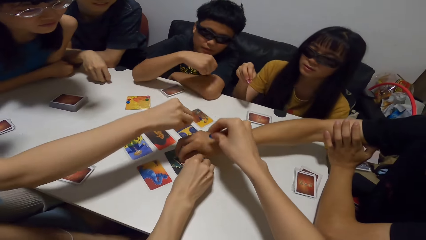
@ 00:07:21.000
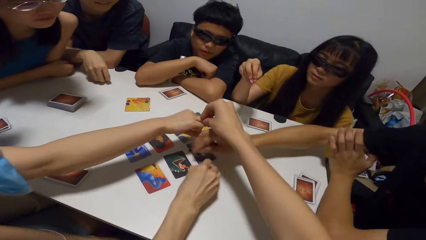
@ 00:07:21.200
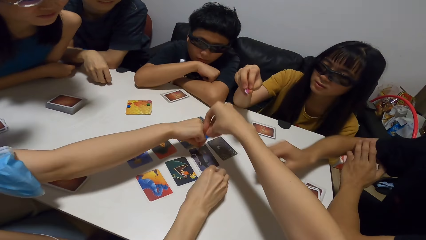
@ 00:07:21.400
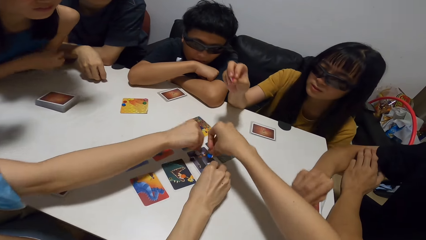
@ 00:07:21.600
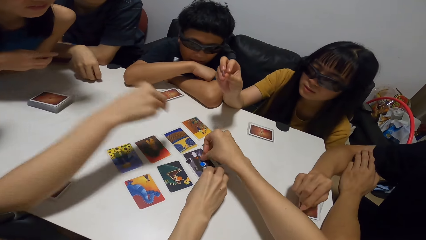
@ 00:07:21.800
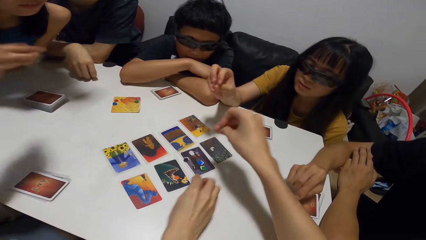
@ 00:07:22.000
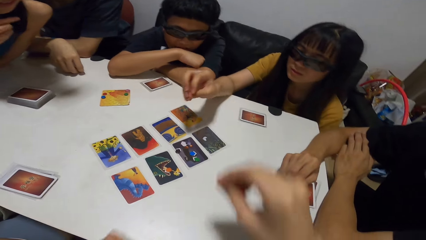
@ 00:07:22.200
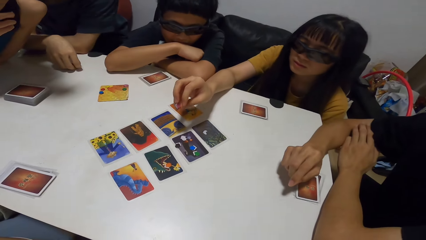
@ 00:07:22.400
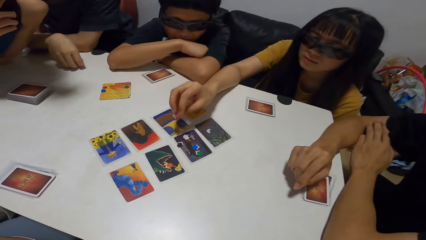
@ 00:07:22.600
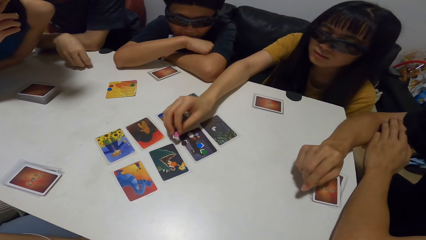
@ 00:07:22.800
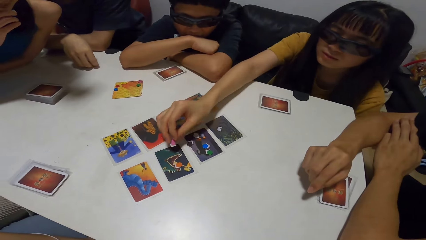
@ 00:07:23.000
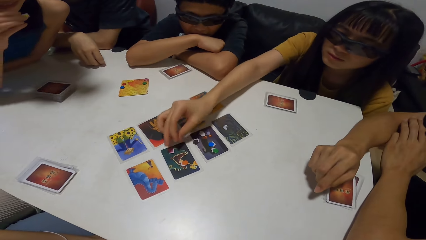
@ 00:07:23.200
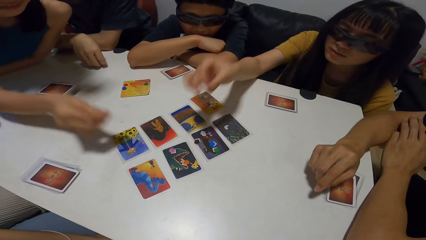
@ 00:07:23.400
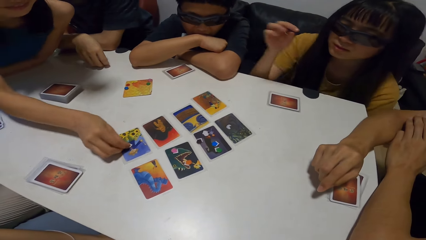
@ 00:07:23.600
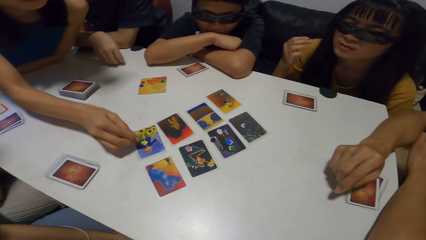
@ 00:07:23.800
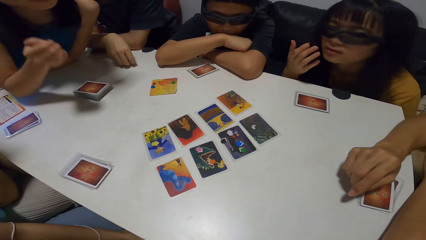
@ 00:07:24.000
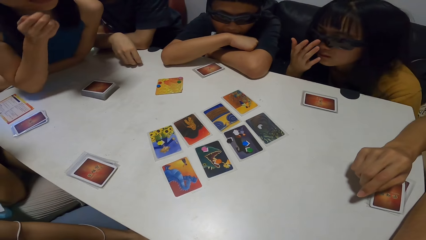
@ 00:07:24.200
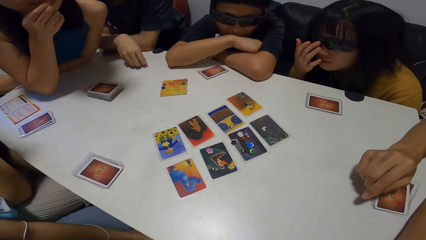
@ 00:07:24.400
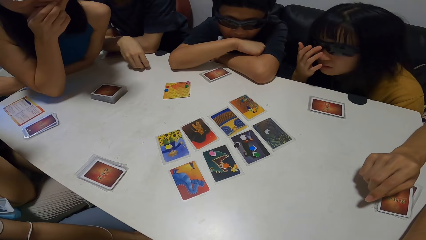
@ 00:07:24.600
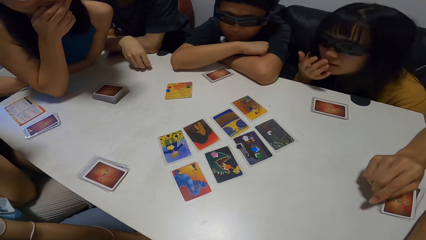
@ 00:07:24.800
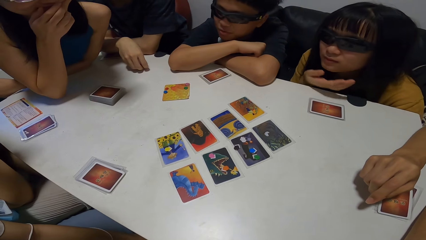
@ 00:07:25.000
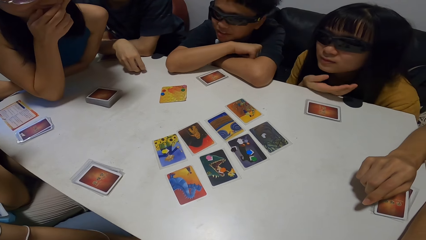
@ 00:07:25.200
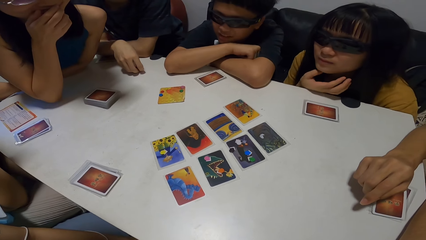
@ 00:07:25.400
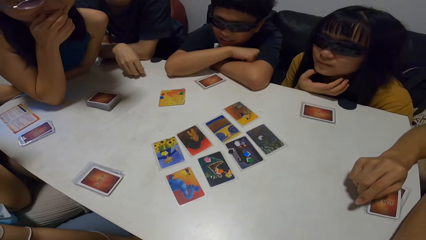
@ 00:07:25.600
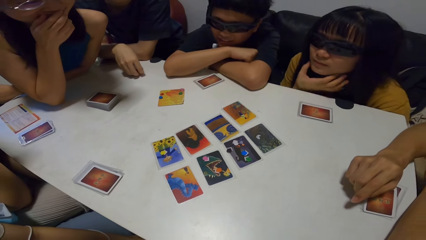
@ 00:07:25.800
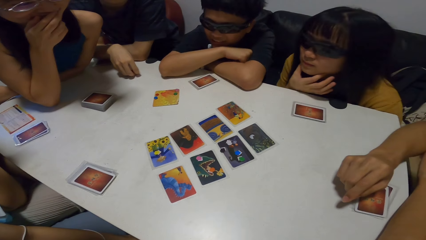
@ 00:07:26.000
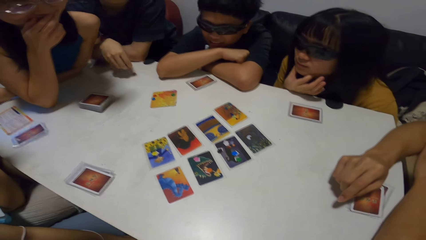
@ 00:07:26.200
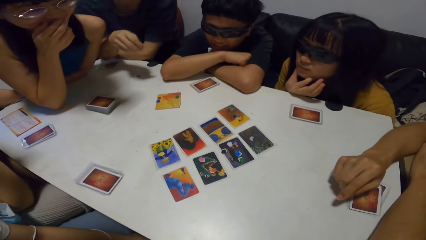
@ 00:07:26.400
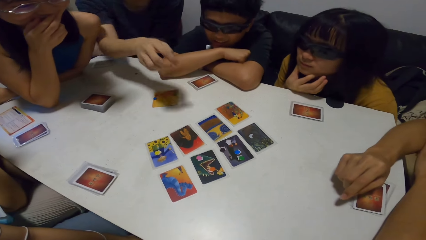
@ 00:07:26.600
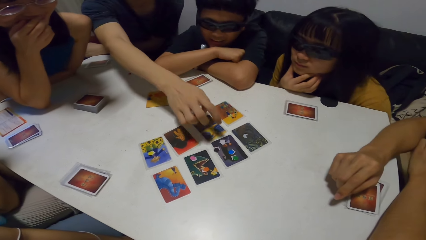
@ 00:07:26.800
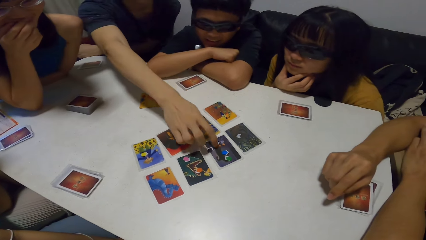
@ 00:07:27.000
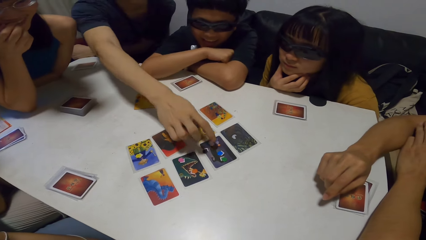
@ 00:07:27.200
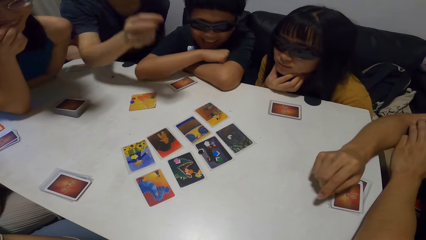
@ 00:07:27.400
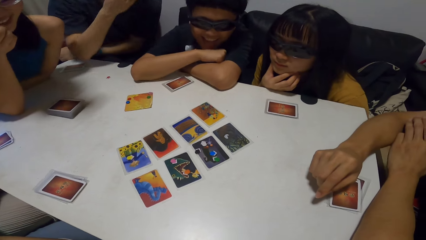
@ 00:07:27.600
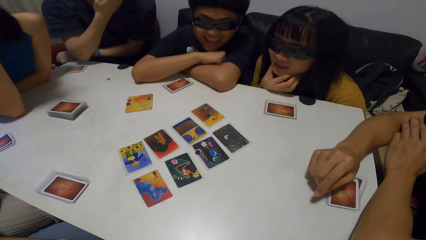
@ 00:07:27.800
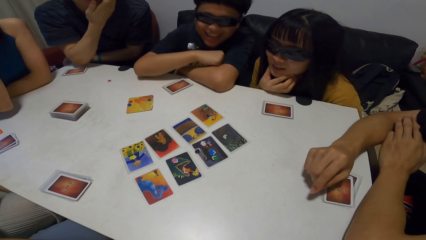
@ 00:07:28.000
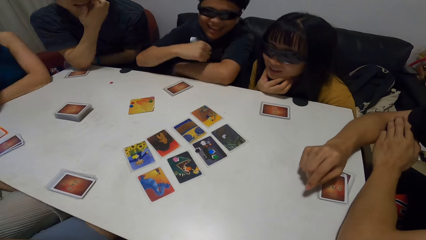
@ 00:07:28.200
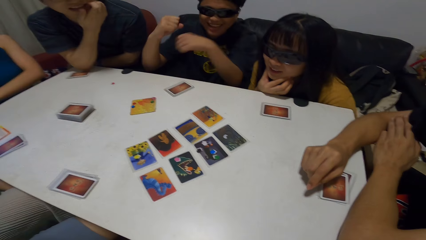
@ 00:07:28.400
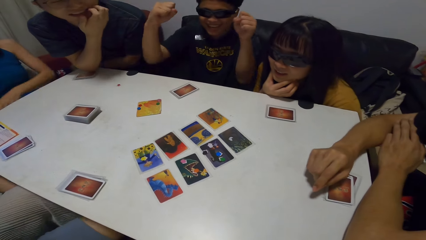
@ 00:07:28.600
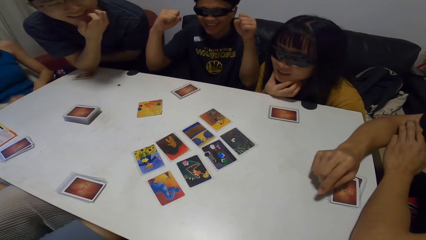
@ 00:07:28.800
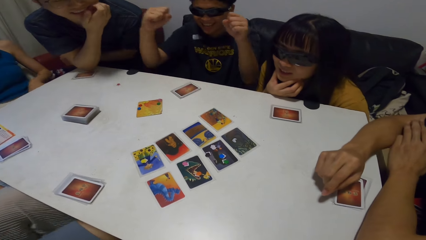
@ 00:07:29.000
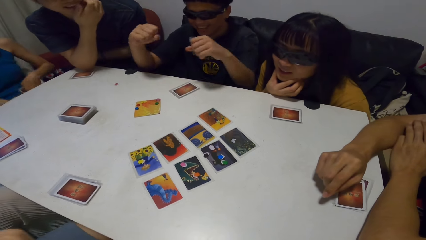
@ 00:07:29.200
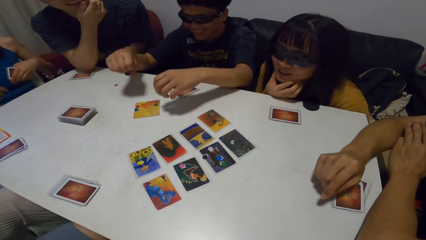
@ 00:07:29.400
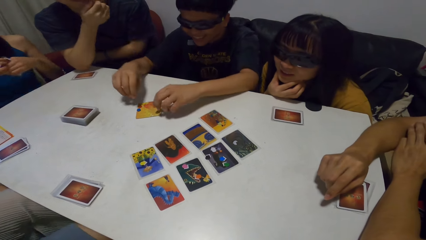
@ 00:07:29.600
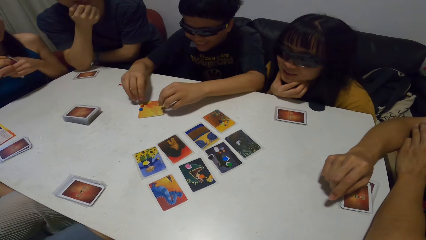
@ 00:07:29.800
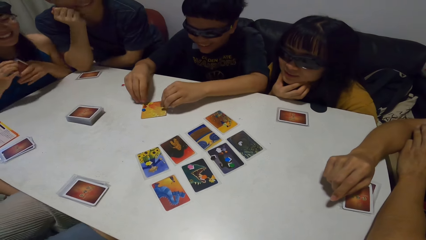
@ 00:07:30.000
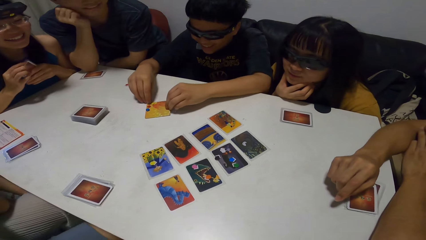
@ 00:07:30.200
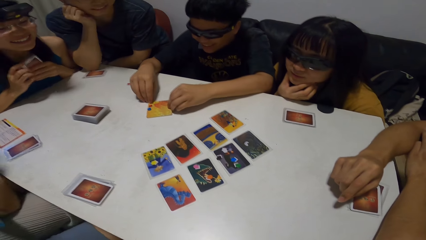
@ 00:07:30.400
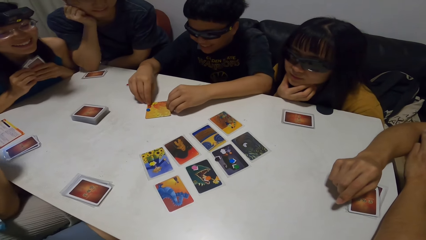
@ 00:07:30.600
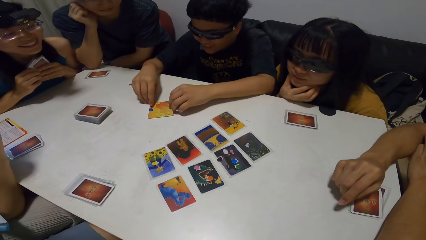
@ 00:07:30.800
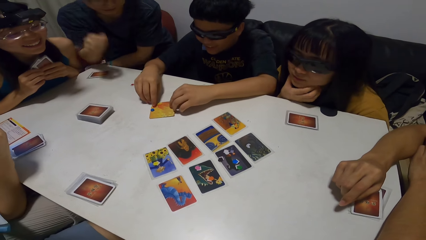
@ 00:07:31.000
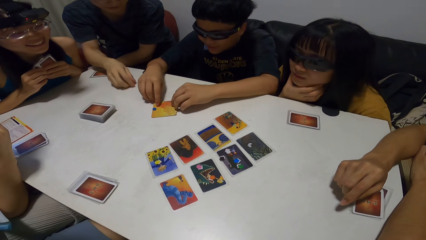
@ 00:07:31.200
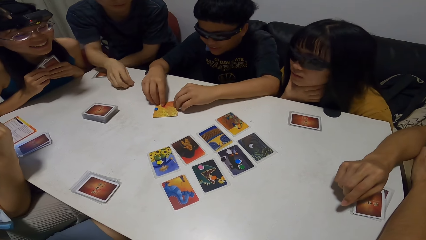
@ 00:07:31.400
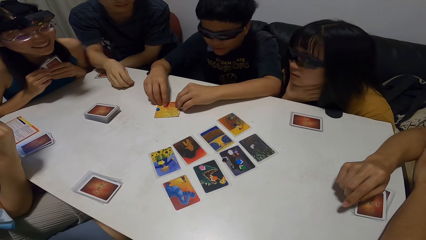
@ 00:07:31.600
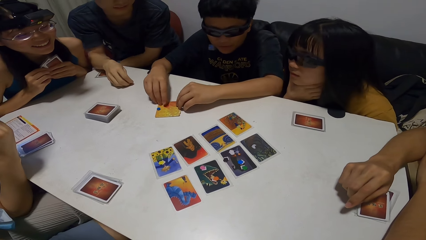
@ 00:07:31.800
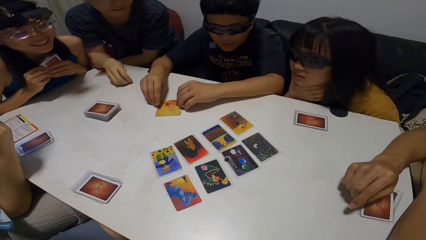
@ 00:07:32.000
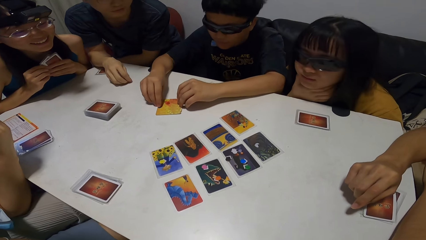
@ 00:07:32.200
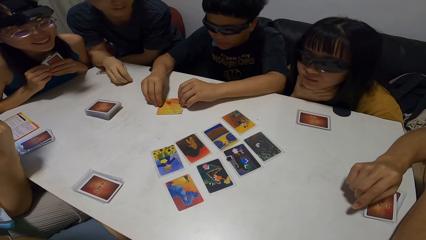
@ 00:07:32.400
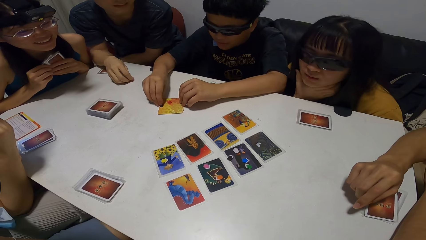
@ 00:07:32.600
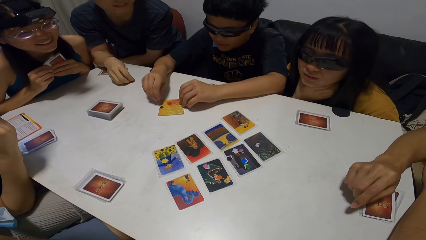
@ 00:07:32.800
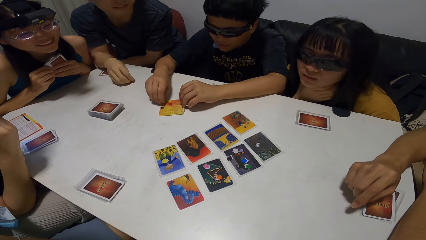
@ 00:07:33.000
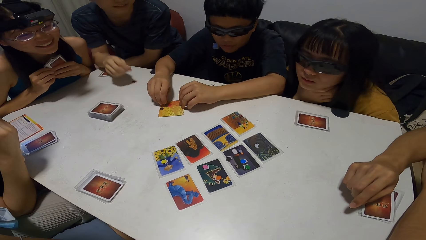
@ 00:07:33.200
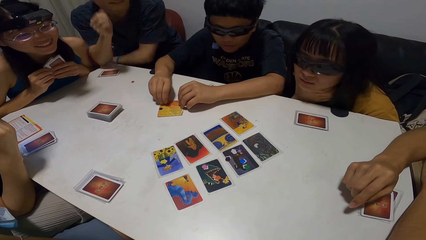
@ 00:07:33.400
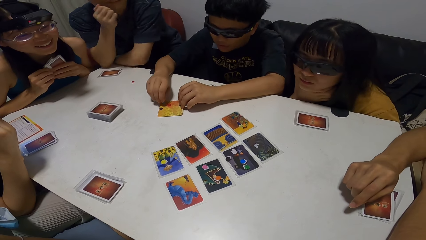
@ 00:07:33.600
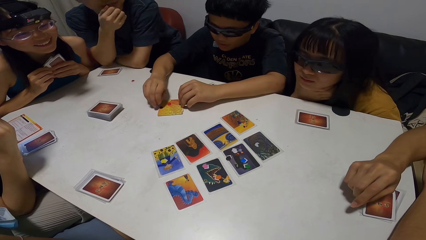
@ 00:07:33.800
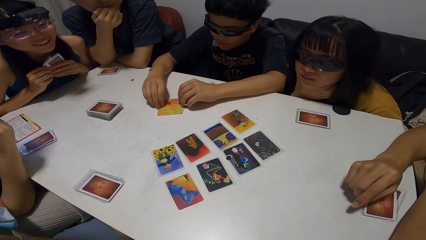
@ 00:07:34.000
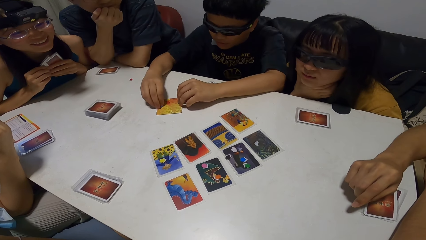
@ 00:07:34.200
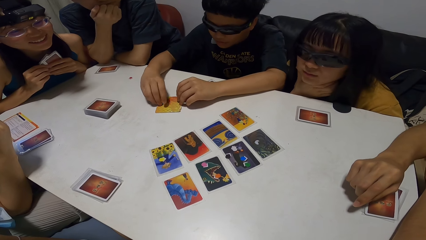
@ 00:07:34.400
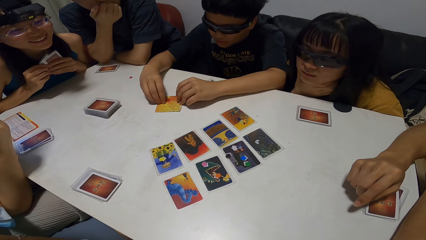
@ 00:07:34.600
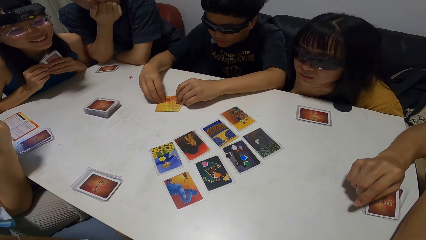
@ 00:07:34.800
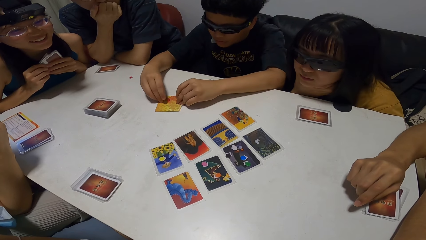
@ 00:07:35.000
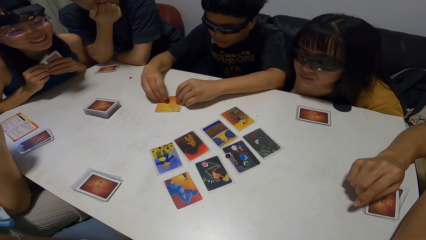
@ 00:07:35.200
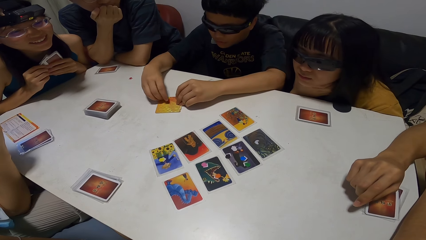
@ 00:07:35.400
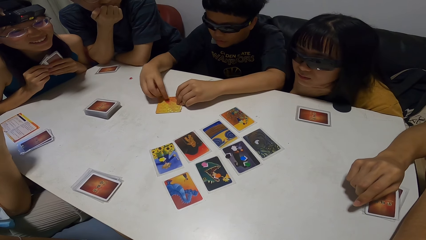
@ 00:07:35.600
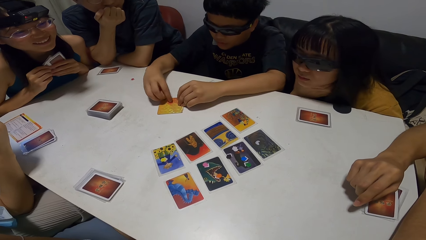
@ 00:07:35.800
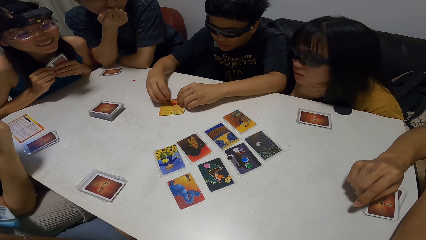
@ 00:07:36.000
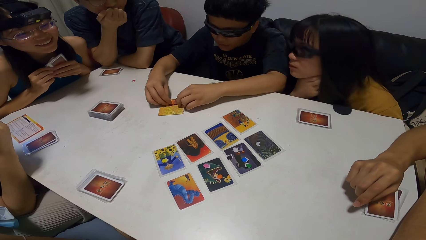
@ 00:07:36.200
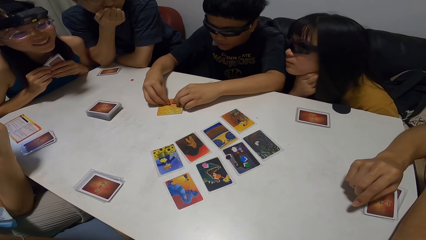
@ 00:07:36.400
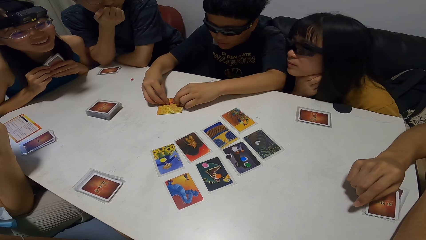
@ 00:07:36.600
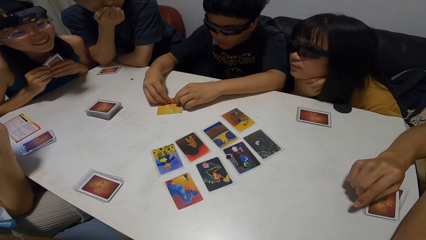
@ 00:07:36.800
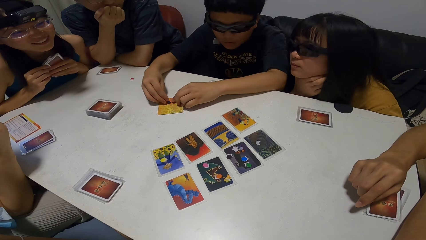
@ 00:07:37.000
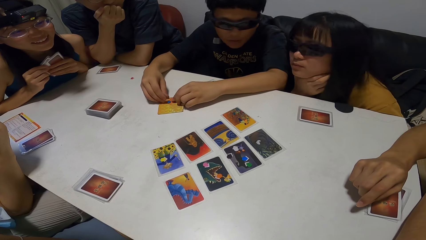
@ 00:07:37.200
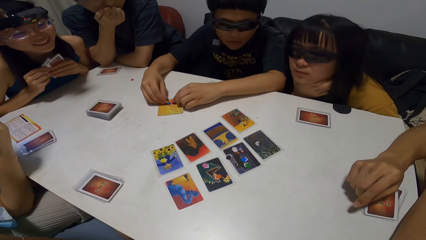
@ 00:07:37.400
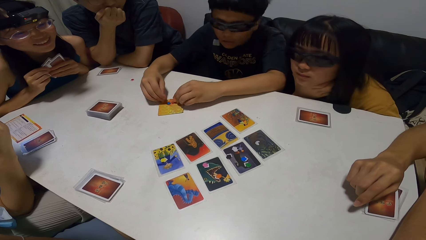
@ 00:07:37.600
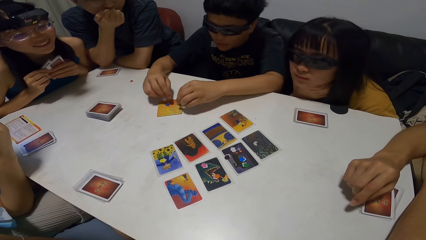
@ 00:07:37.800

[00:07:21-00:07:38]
A man picks up something. Another man taps on the card. The first man taps on the card. A third man taps on the card. The camera wearer puts a dice on the table. A fourth man taps on the card. A woman places something on the table. Another woman places something on the cards. The first woman fixes her glasses. A fifth man touches the cards. The second woman leans back. The second man raises his hand and leans on the table. A person touches the dice. The second woman leans on the table. The fifth man picks up something. The second man picks up something. The fifth man holds his cheeks.
